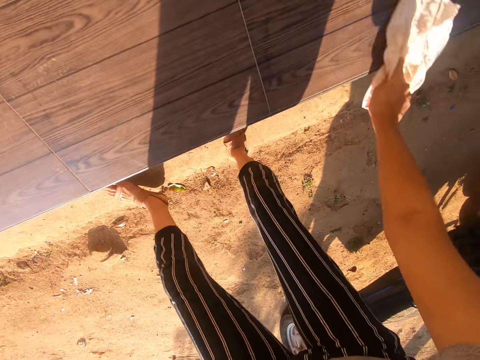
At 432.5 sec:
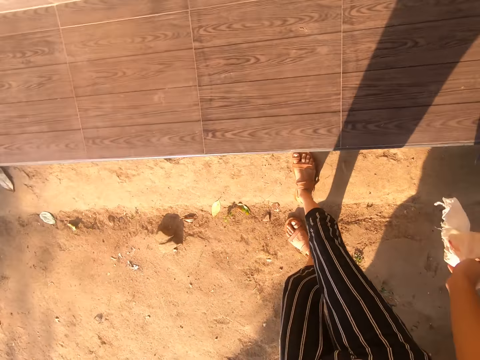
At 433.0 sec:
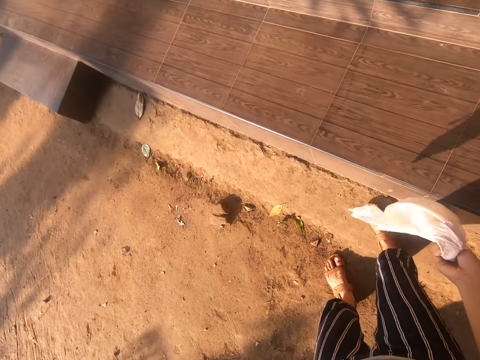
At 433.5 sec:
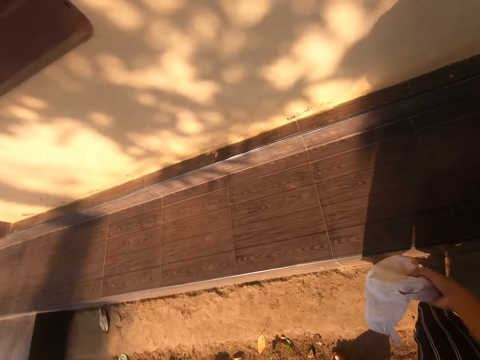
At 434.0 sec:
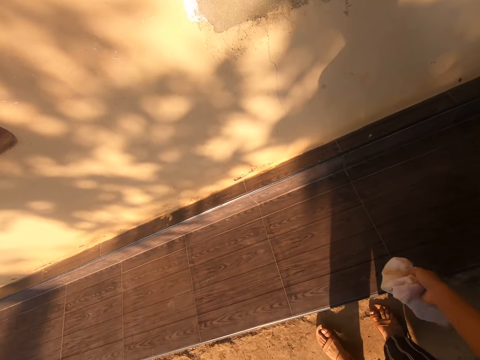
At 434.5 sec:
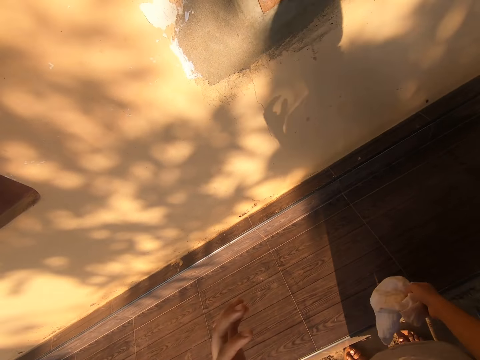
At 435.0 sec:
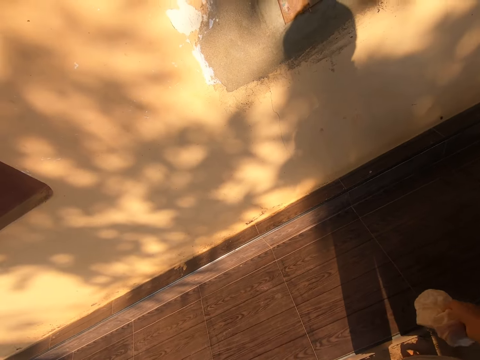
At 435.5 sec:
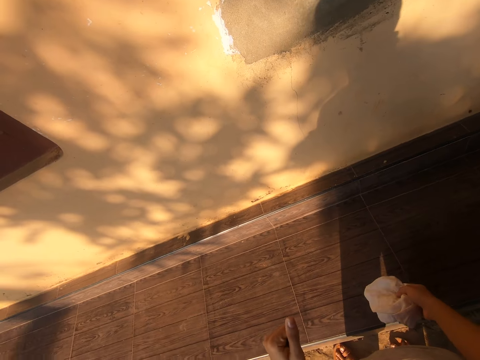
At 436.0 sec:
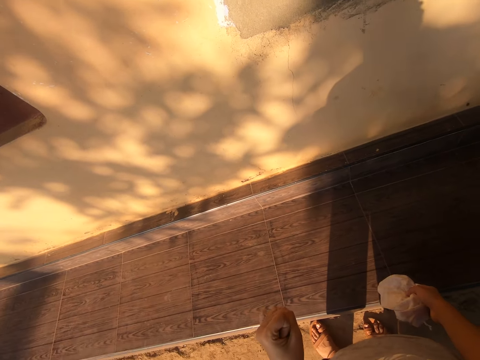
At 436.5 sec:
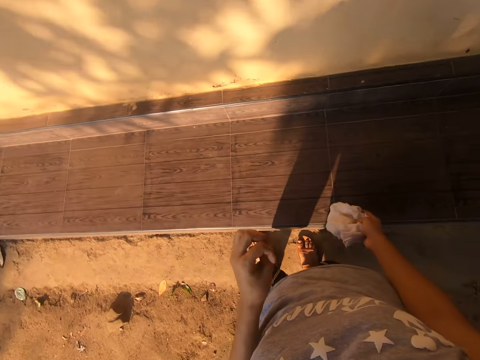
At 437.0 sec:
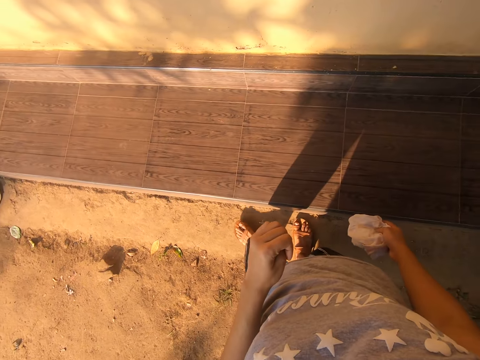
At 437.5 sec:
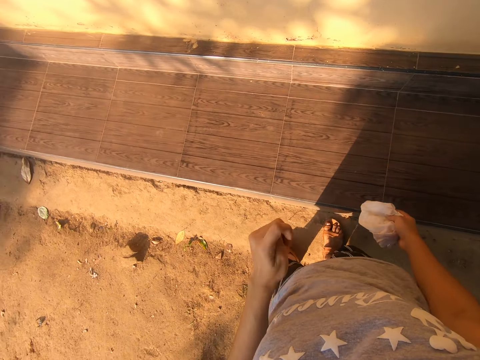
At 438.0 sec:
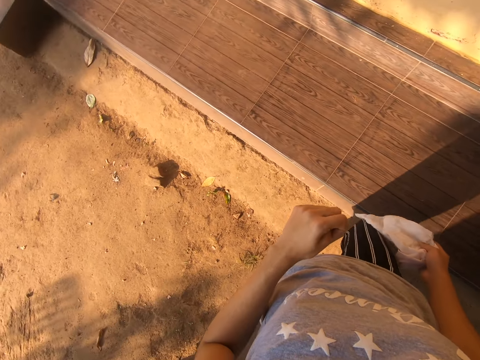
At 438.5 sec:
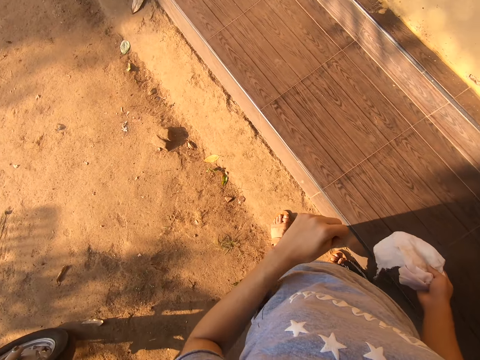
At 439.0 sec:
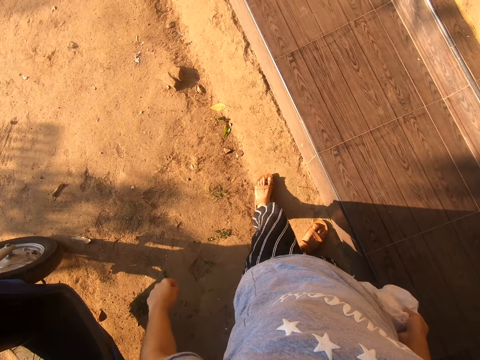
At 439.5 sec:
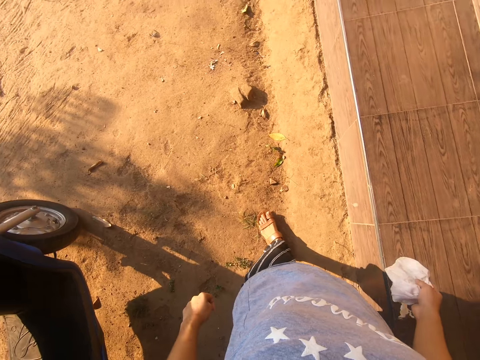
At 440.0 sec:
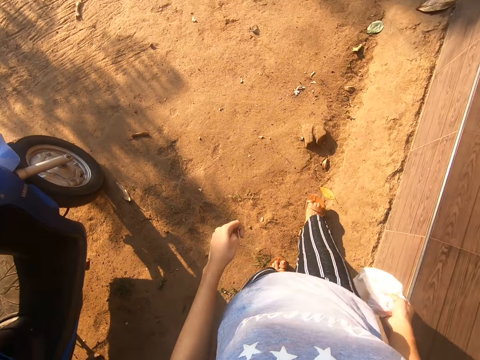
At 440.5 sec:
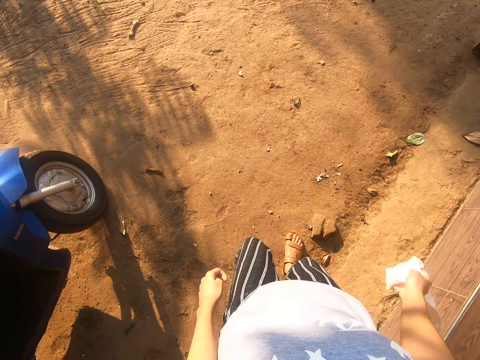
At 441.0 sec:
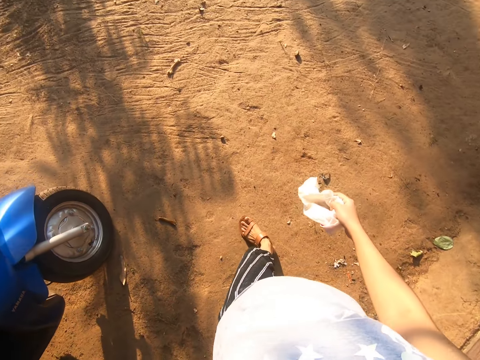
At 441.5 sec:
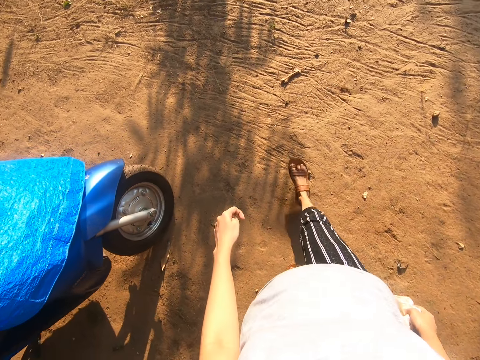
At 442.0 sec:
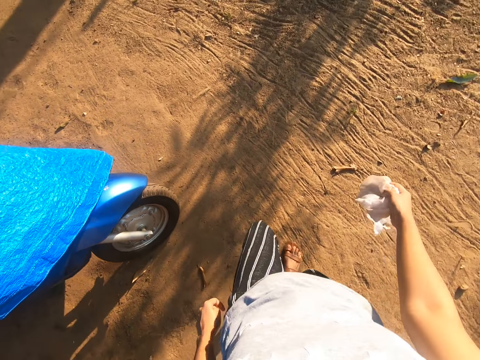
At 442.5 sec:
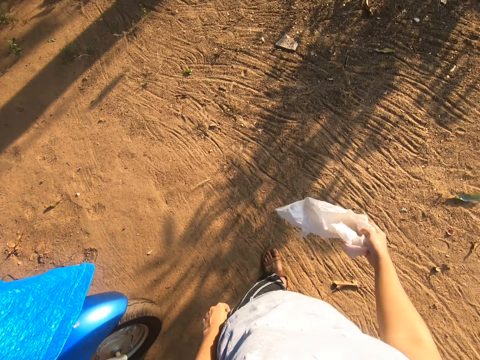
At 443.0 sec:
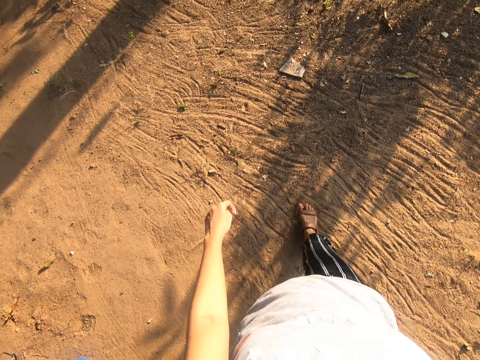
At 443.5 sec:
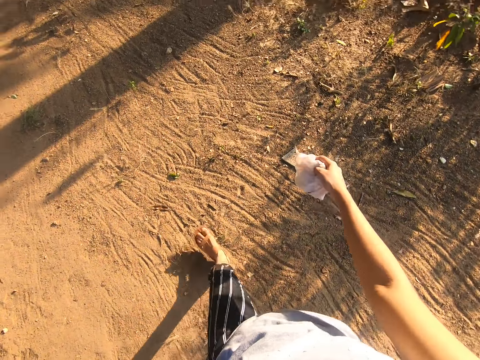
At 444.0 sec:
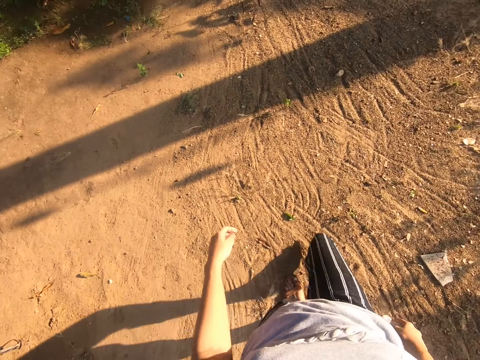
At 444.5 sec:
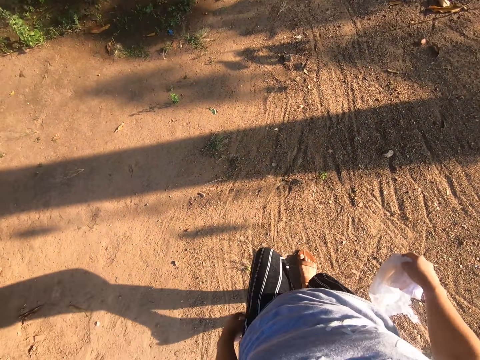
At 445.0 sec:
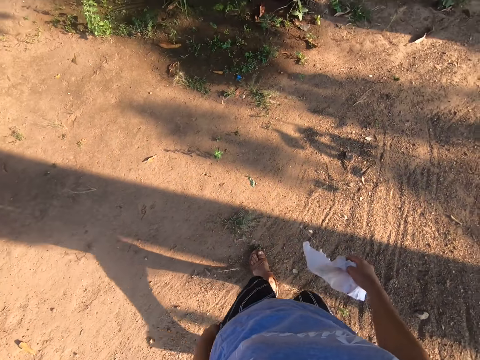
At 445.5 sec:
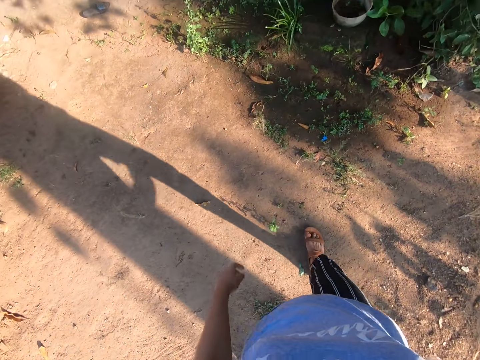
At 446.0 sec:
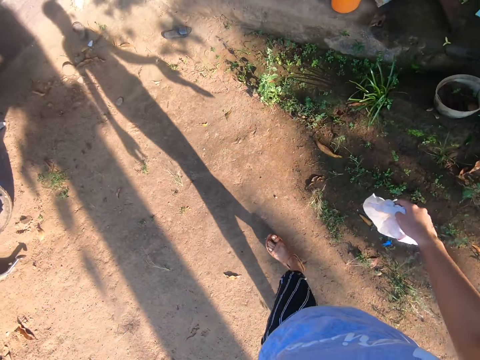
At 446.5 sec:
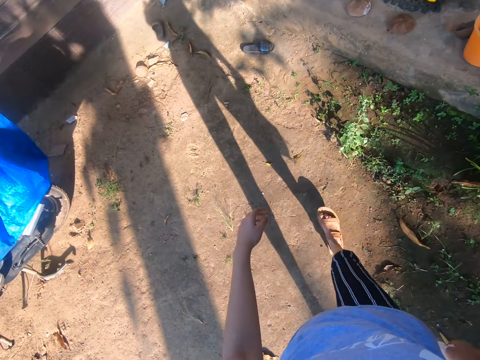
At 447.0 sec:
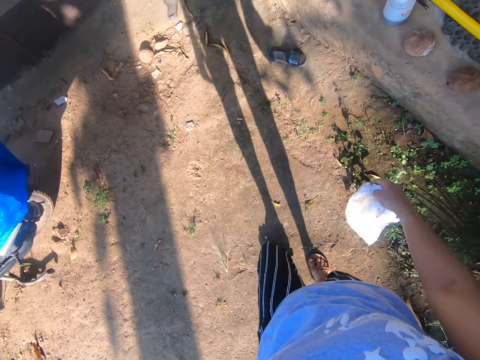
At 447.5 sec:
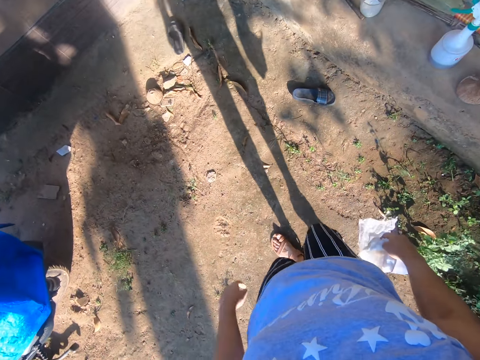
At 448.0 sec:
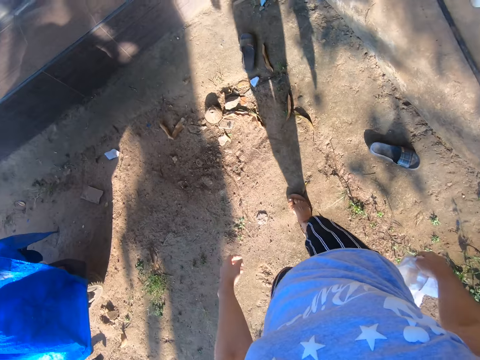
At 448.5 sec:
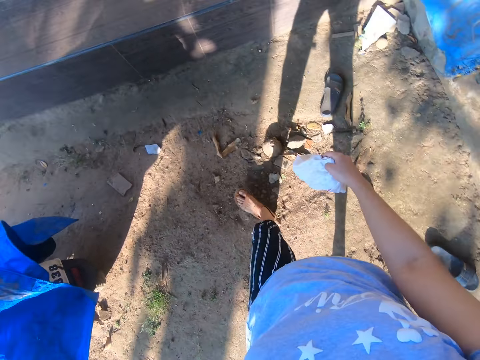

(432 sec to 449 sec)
The camera wearer stands up. They walk ahead. They look around. They look at the surface. They fold a fist with the left hand. They walk ahead. They swing both hands. They walk ahead and swing both hands.

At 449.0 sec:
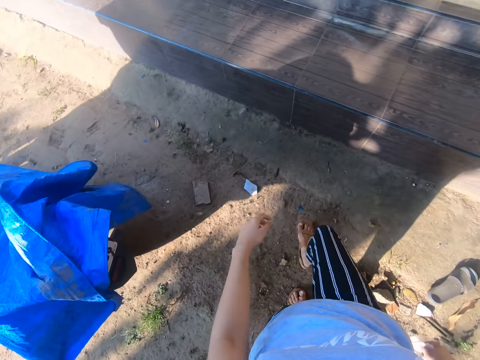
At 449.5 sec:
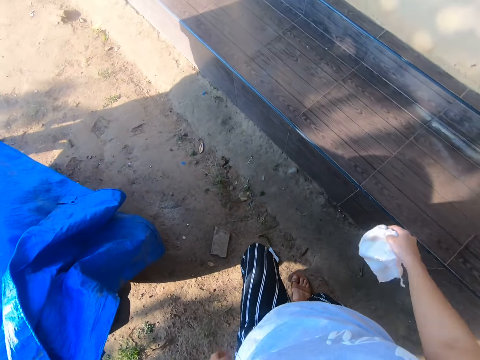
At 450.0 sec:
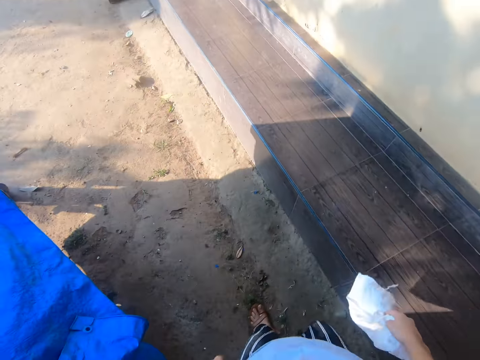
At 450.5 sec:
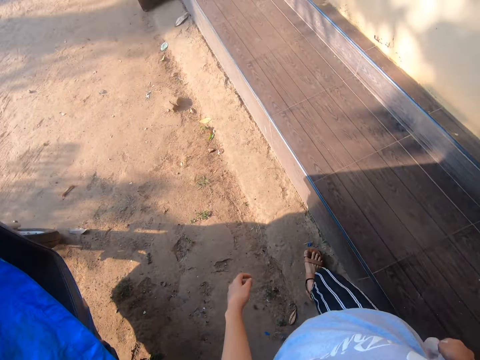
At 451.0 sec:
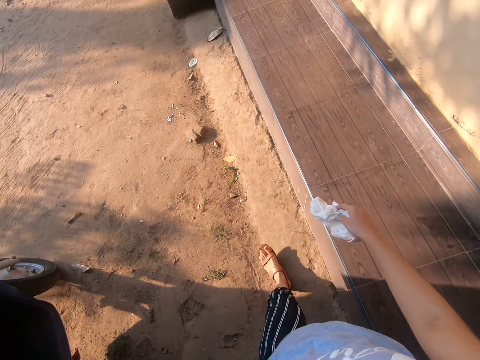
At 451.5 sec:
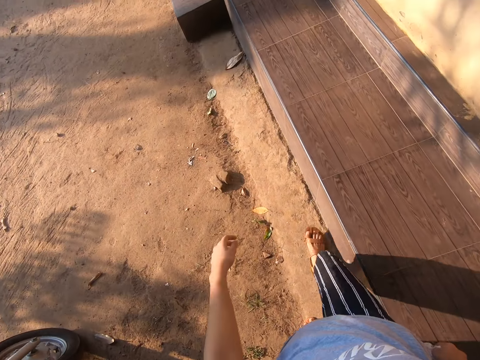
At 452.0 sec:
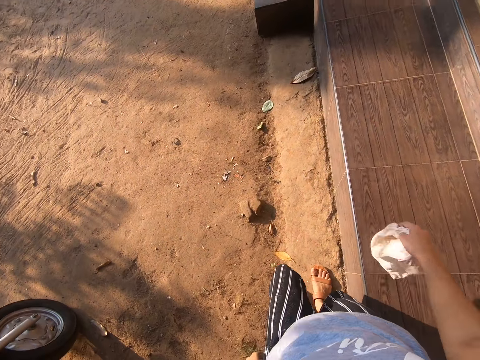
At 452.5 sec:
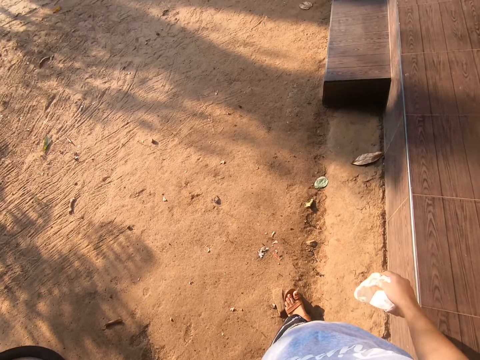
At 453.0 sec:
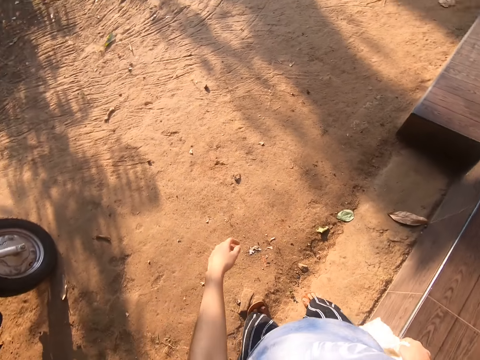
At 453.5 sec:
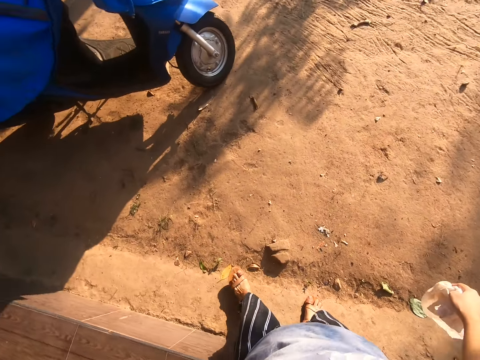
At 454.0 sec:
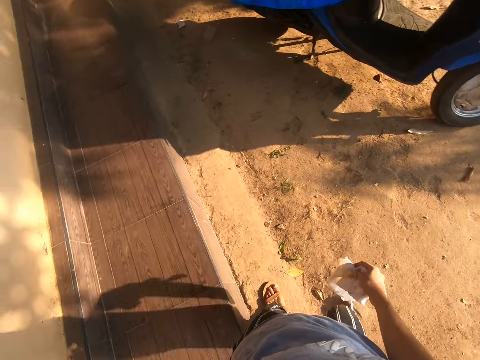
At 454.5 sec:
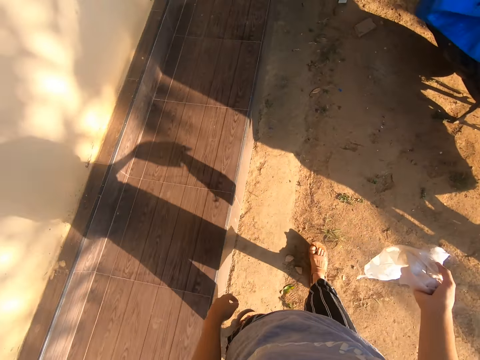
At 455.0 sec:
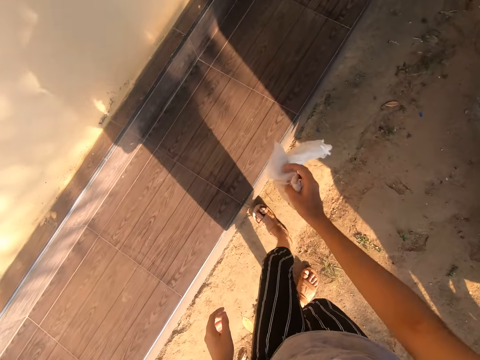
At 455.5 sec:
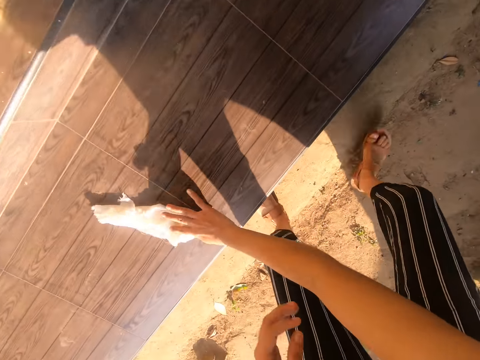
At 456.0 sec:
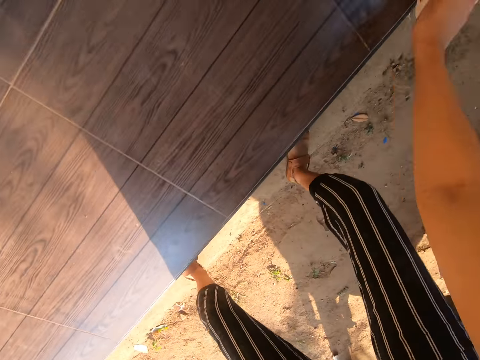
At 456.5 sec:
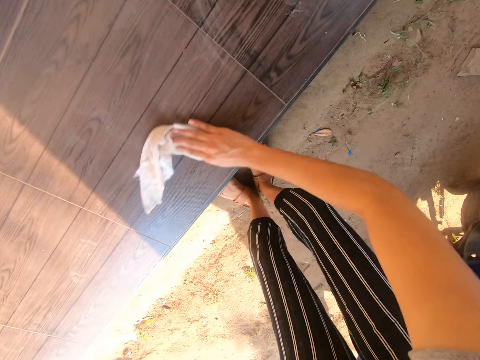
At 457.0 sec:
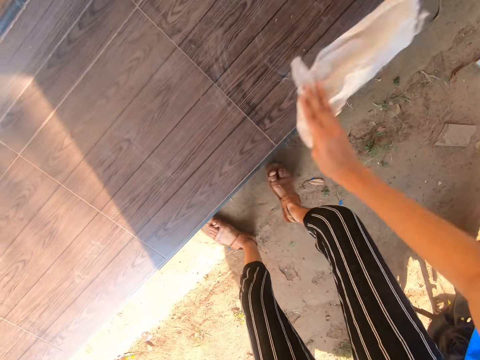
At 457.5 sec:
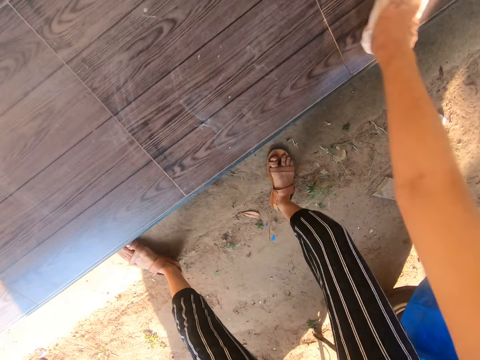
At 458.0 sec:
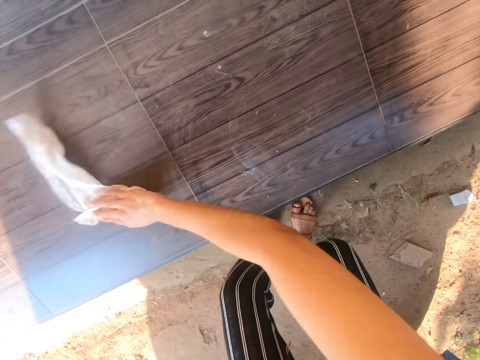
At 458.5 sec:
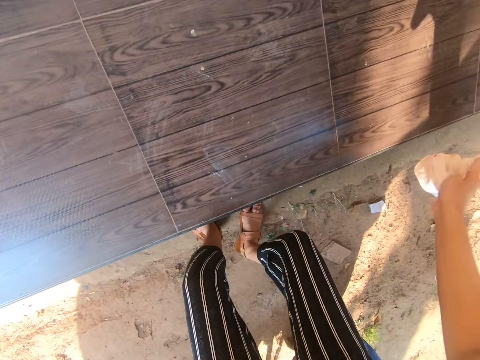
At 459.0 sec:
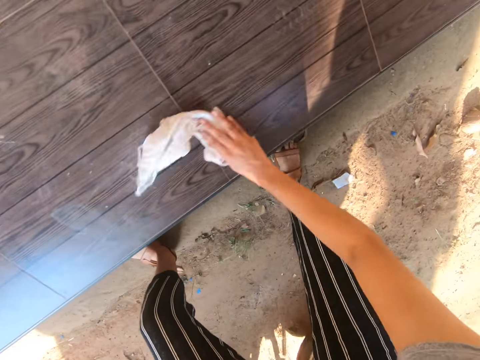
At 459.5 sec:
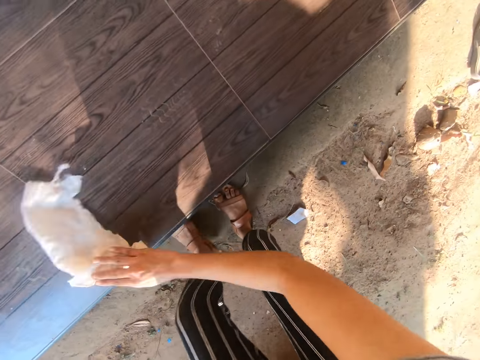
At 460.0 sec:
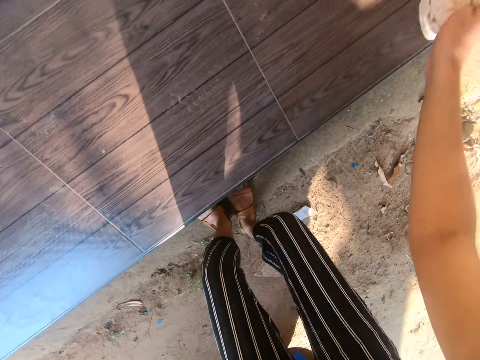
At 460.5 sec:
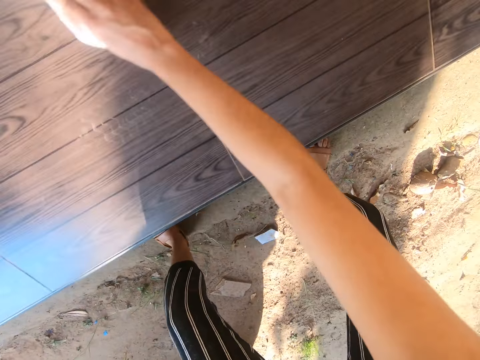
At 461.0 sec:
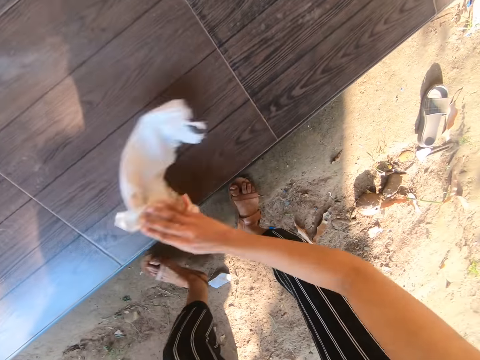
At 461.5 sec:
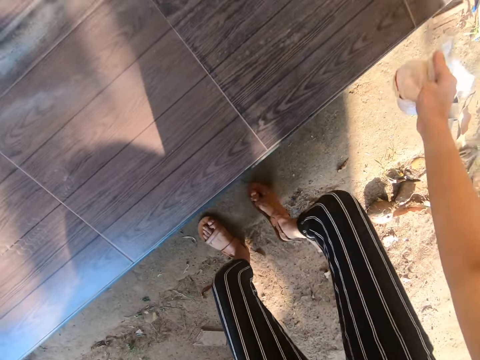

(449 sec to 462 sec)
The camera wearer walks ahead. They swing both hands. They walk ahead. They wipe the surface with a cloth or towel. They walk ahead. They wipe the surface with the cloth.
